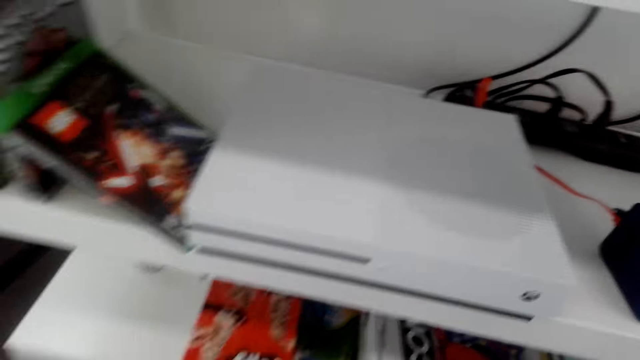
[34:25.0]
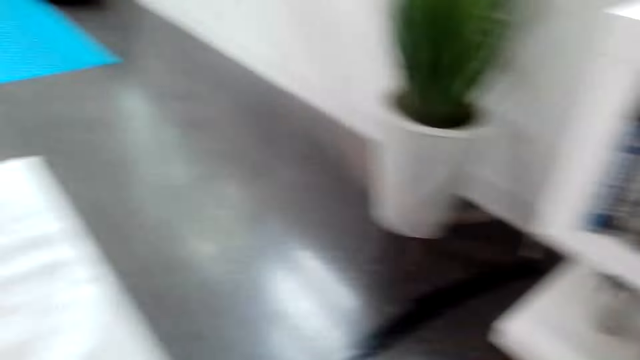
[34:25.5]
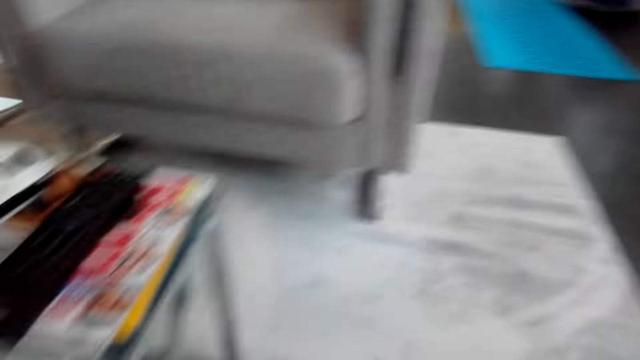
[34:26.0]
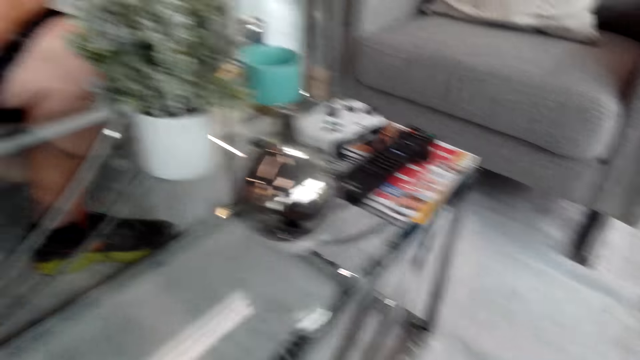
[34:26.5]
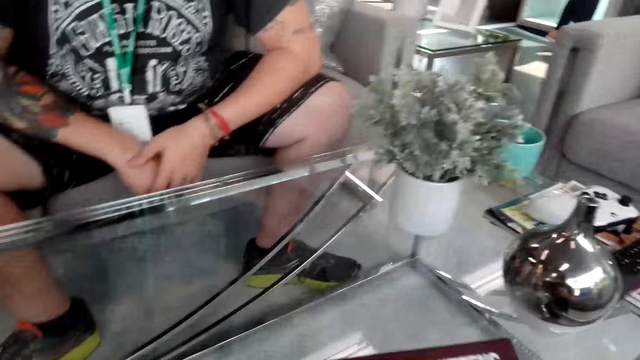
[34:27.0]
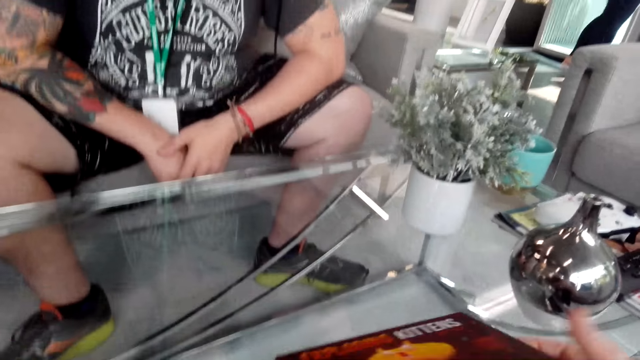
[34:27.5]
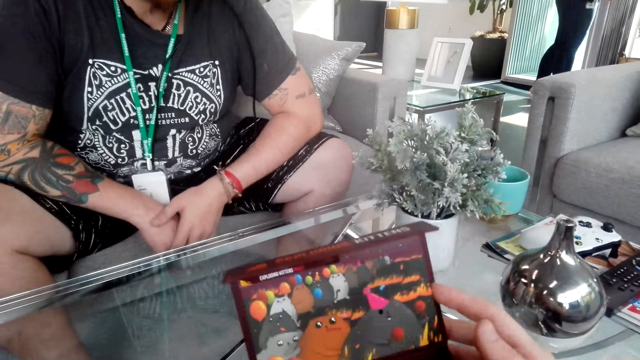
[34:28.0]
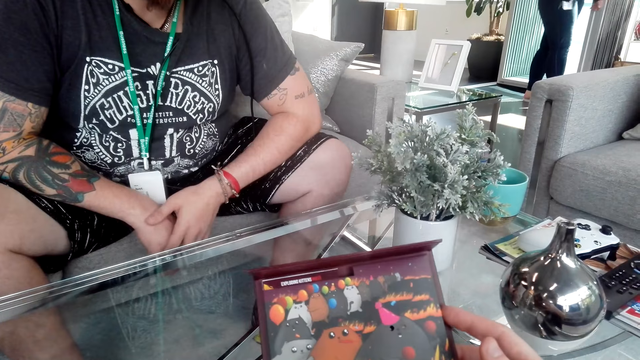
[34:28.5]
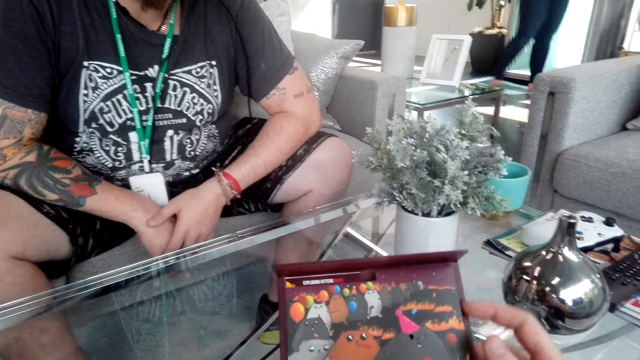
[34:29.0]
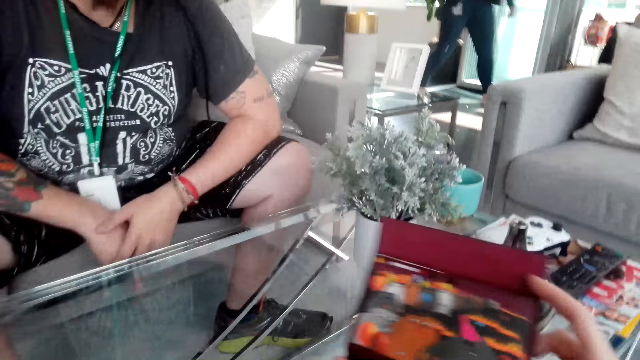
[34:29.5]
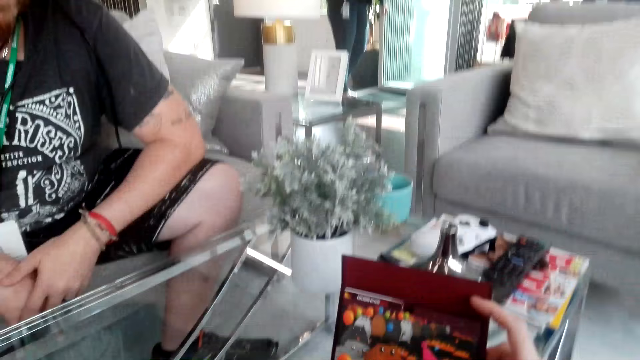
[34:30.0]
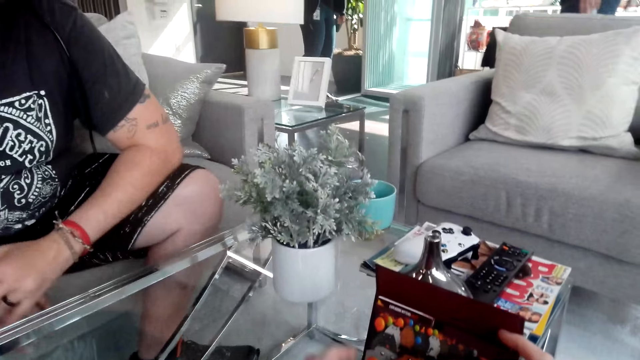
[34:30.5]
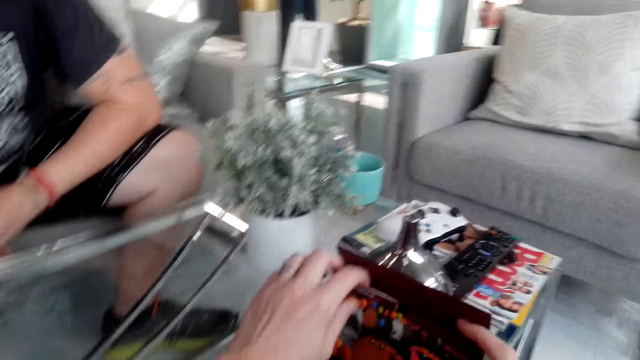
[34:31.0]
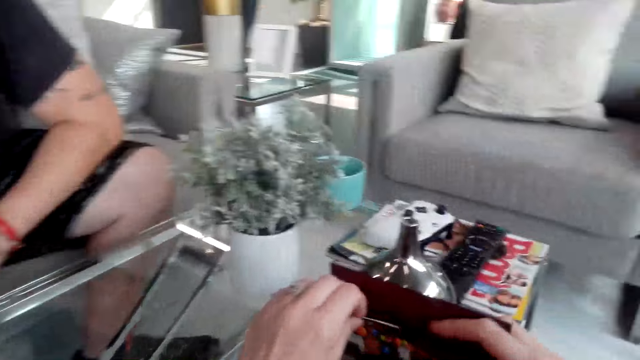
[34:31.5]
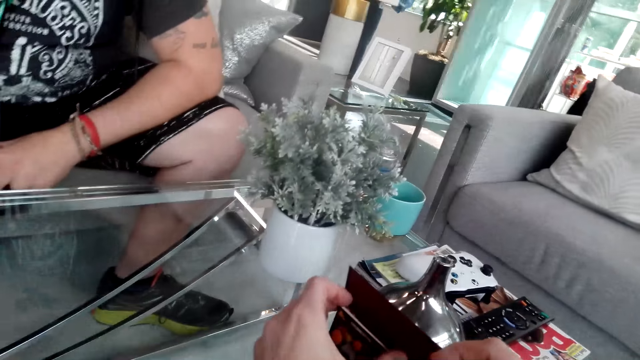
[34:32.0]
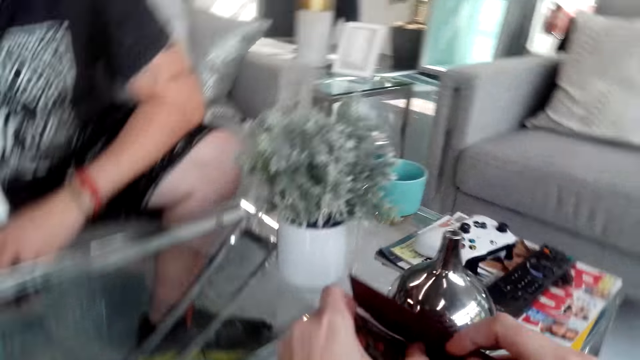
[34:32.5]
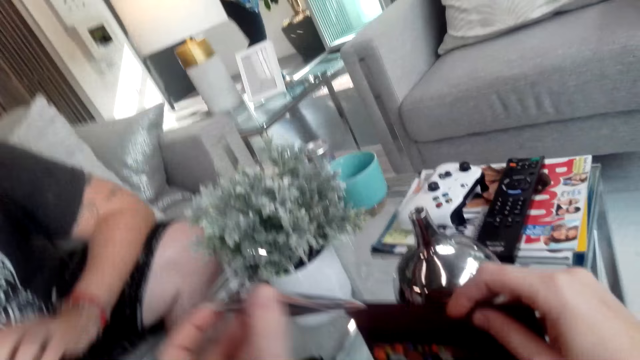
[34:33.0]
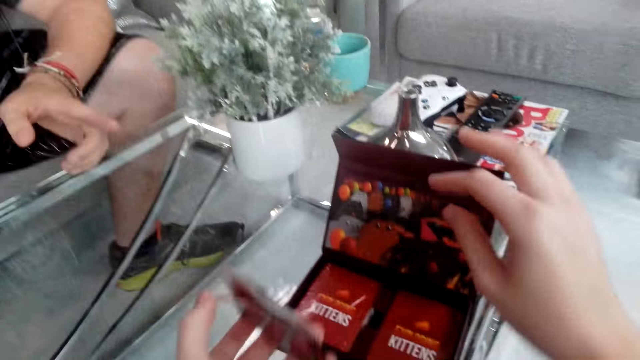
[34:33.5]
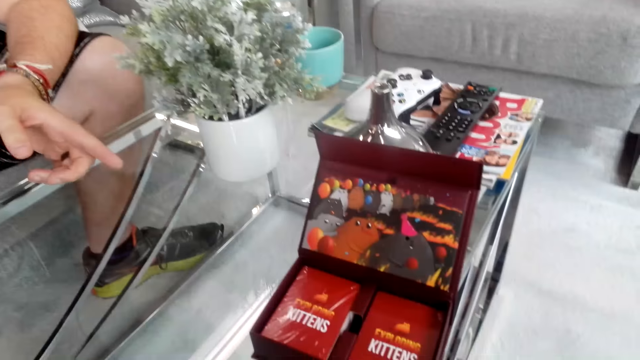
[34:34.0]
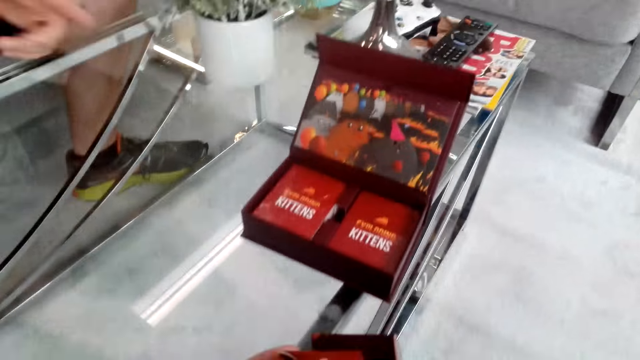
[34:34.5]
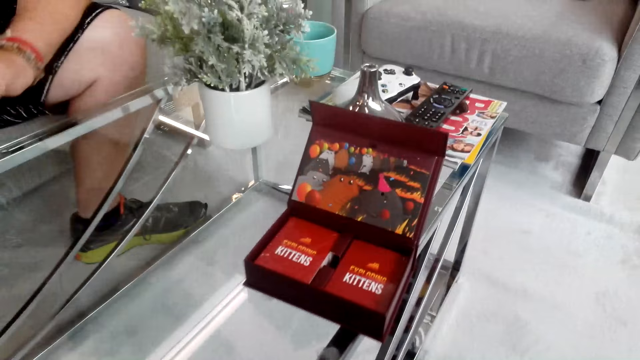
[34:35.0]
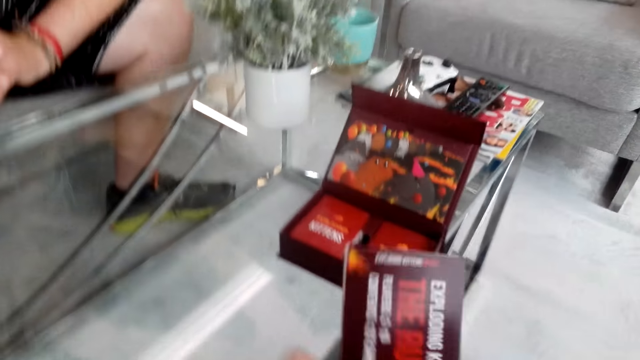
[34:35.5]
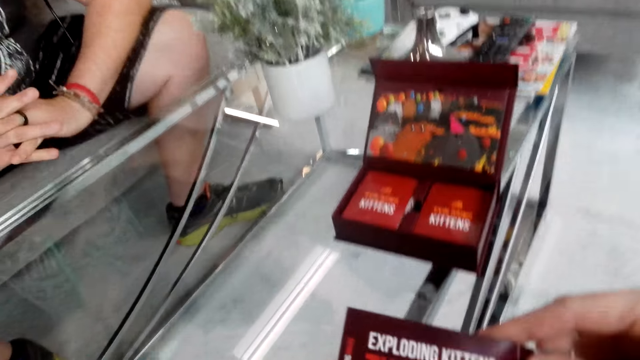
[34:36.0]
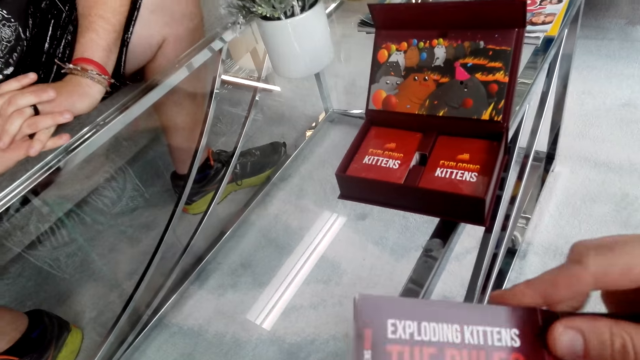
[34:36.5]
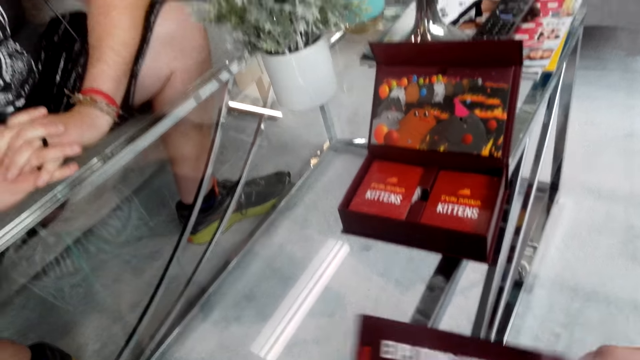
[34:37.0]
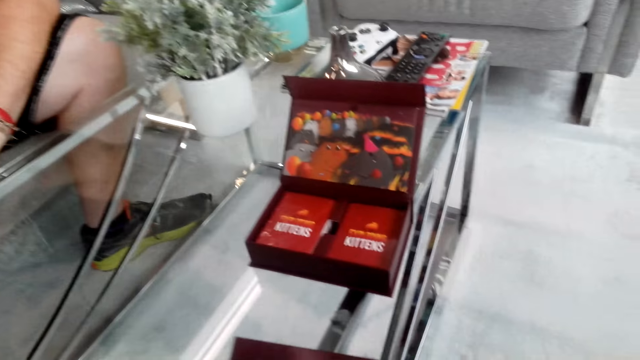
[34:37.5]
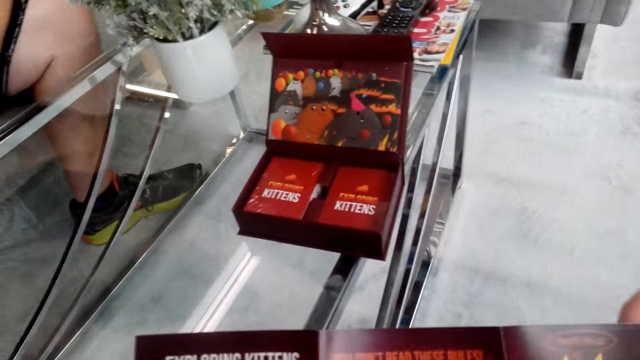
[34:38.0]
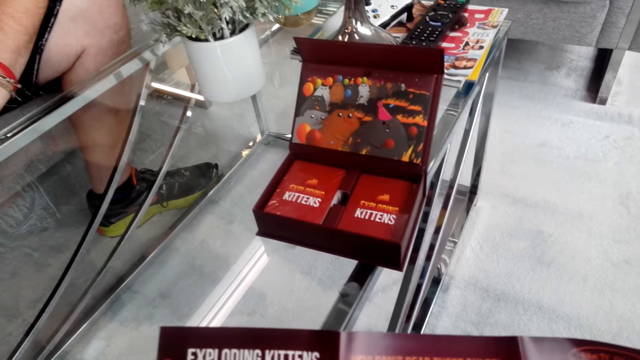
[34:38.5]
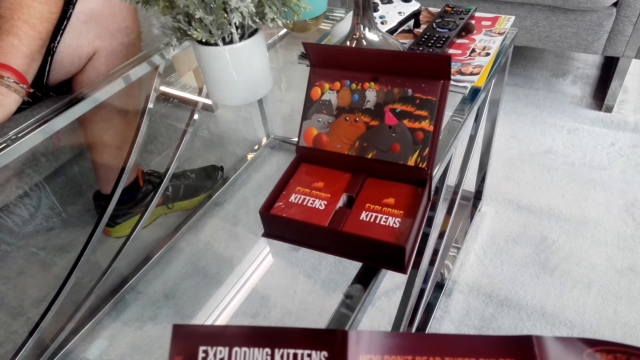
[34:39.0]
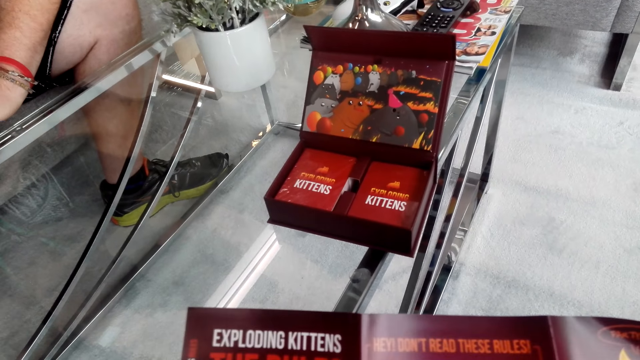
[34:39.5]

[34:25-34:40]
The camera wearer puts the block box under the table. They walk around the room. They open the kitten box. They stare at the box. They remove the kitten book or booklet from the kitten box. They open the booklet.

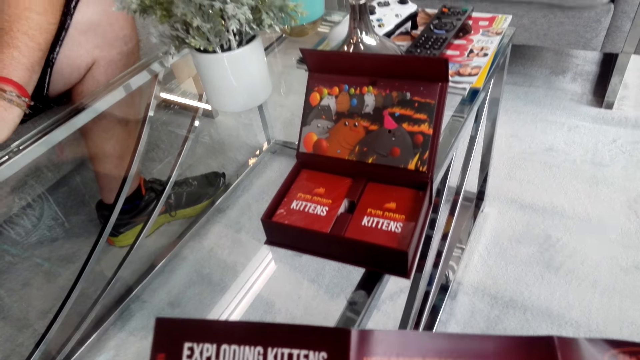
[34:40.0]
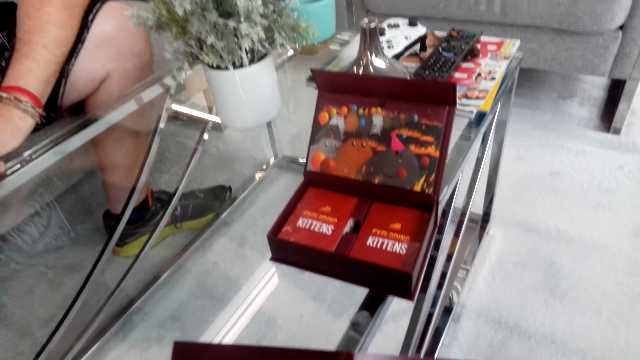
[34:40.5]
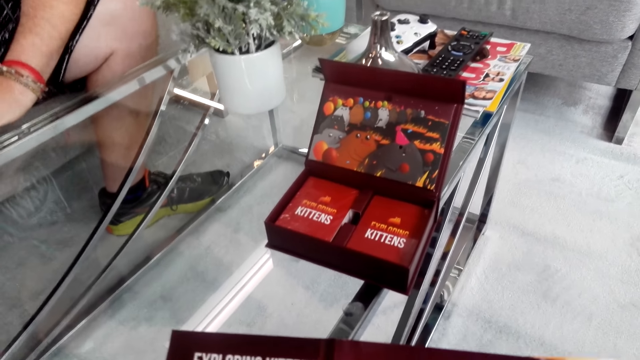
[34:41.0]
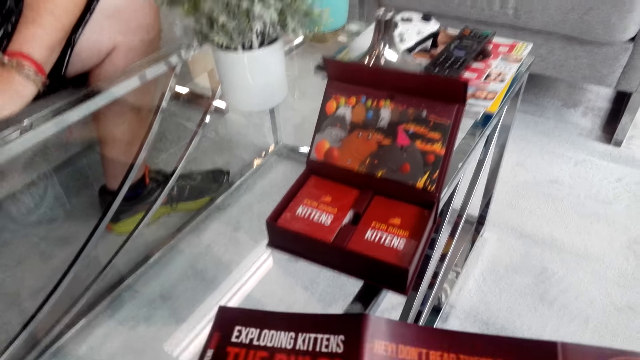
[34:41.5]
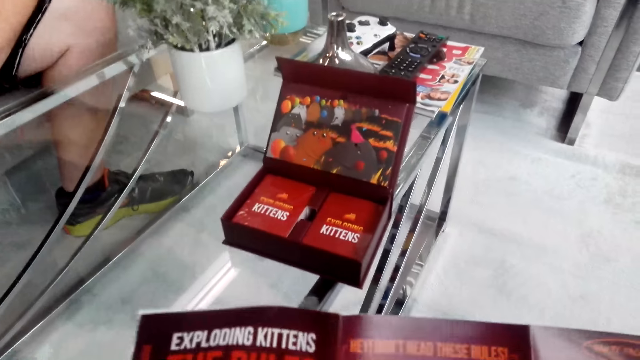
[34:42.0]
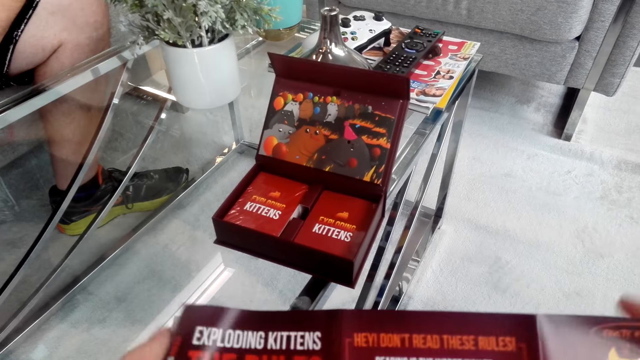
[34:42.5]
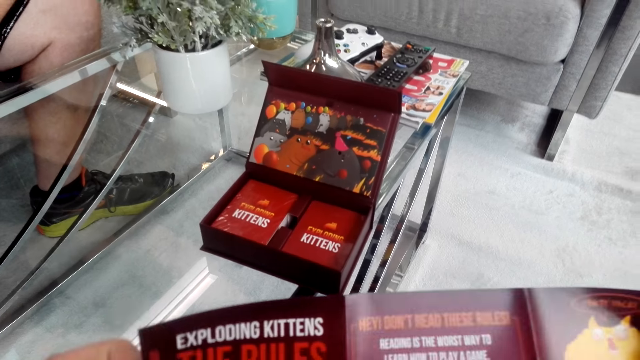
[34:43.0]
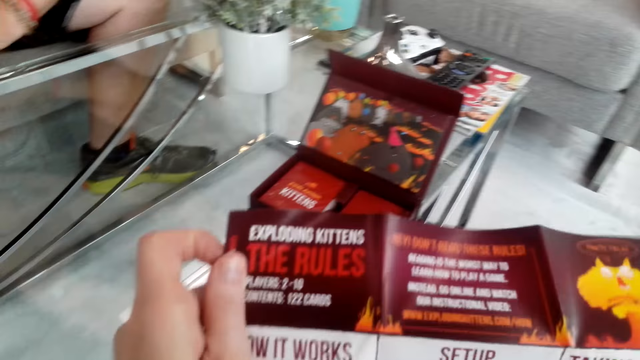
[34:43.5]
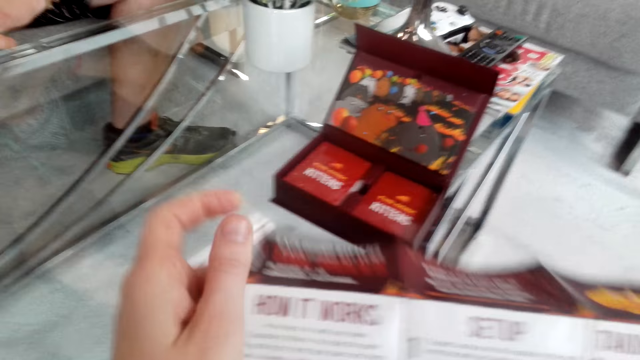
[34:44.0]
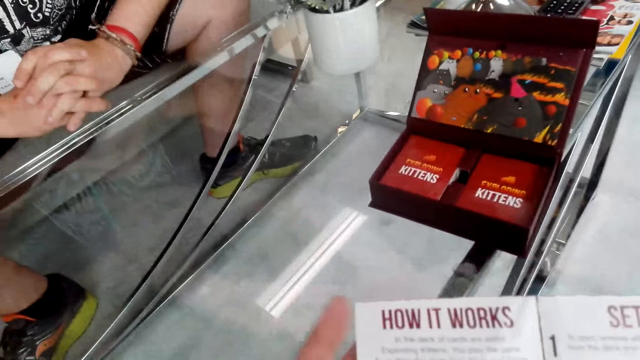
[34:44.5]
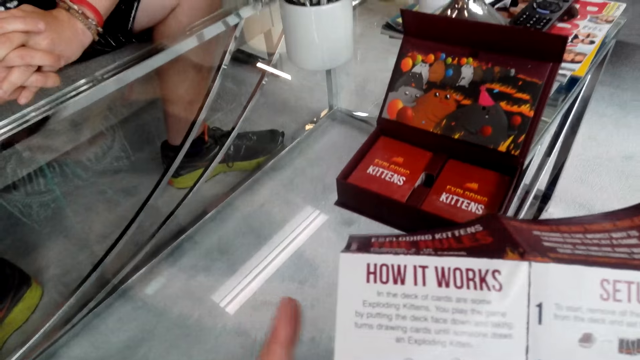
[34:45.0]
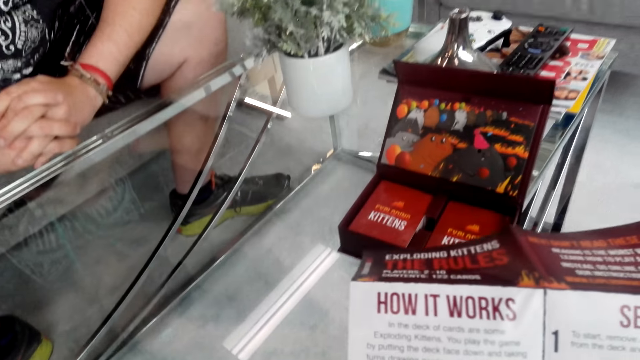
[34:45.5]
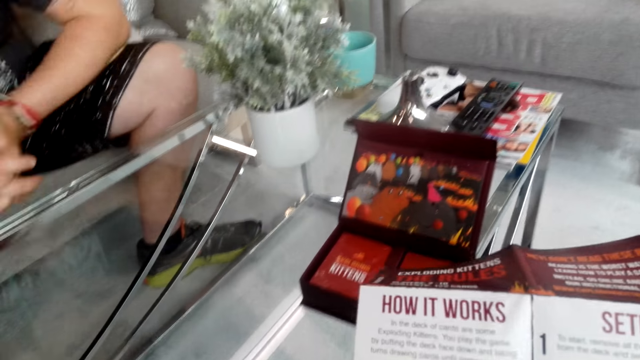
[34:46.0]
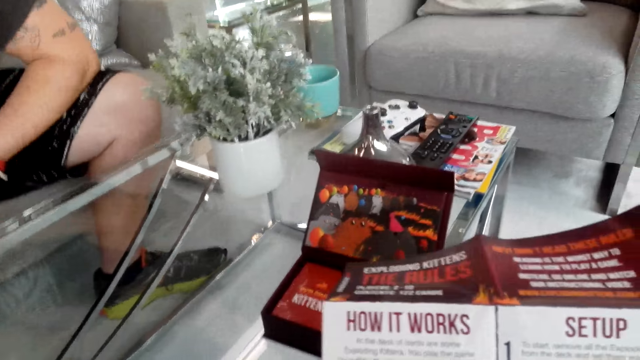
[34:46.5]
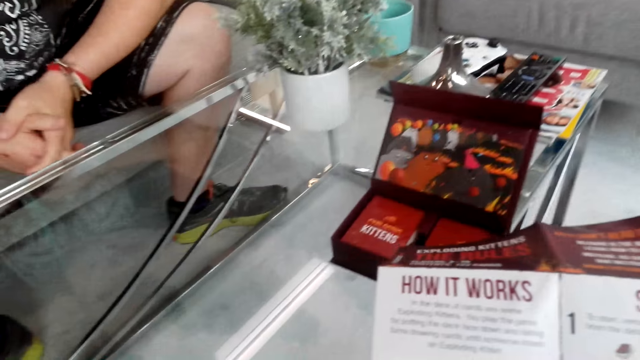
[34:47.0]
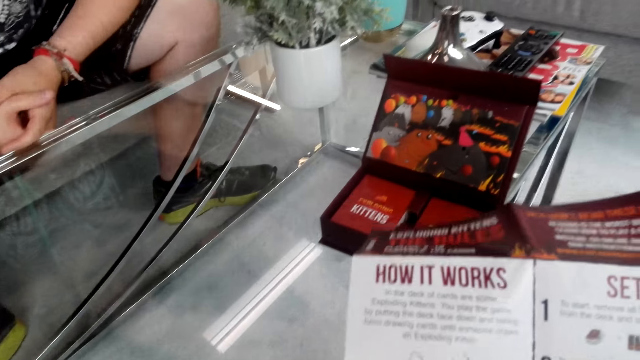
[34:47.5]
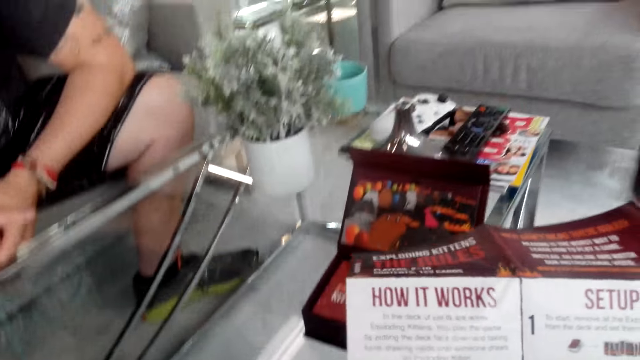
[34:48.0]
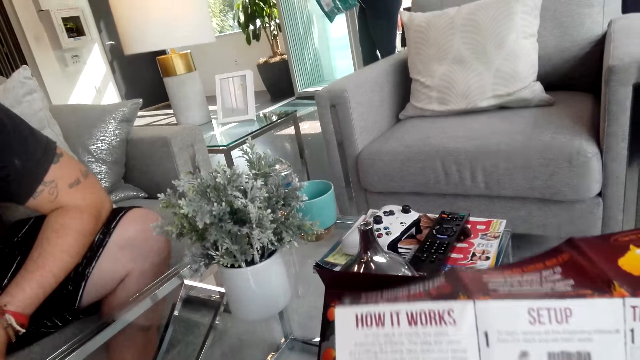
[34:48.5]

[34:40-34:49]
The camera wearer reads on the booklet. They read the kitten box.
